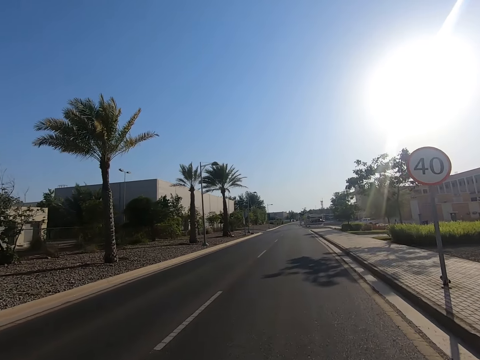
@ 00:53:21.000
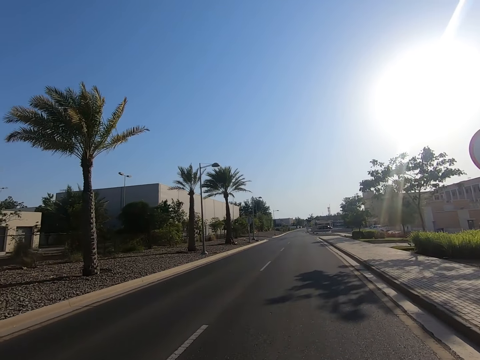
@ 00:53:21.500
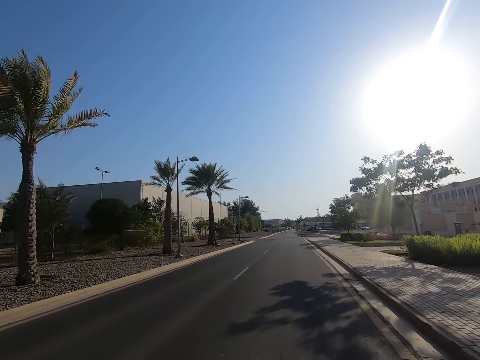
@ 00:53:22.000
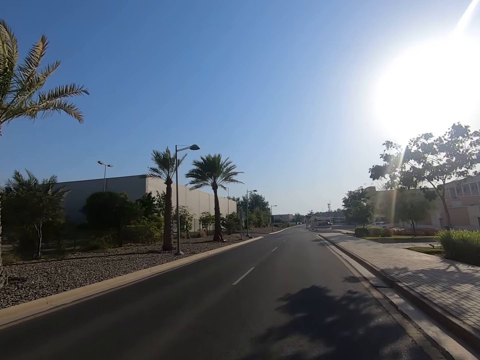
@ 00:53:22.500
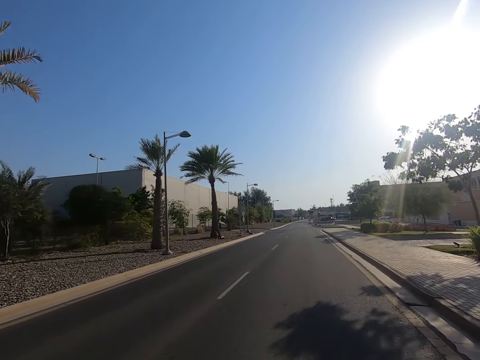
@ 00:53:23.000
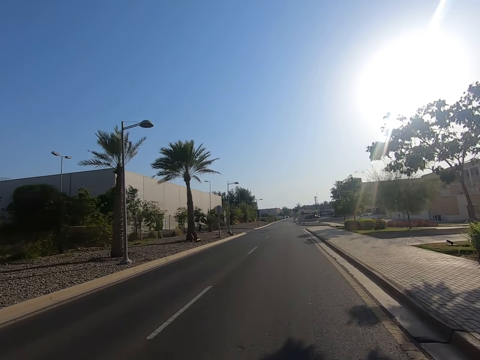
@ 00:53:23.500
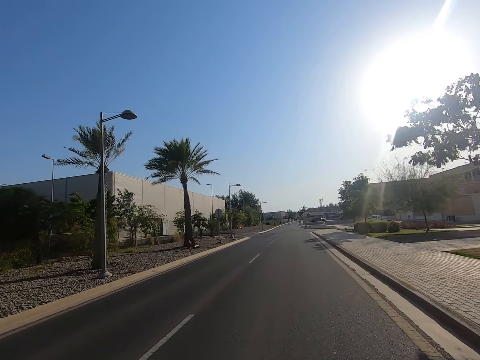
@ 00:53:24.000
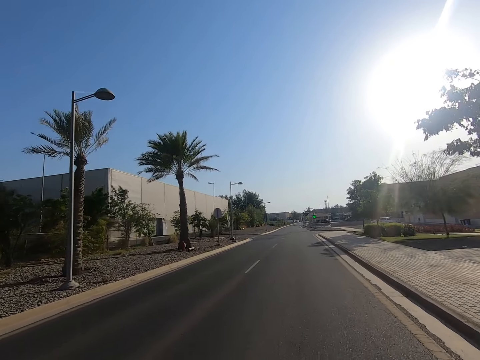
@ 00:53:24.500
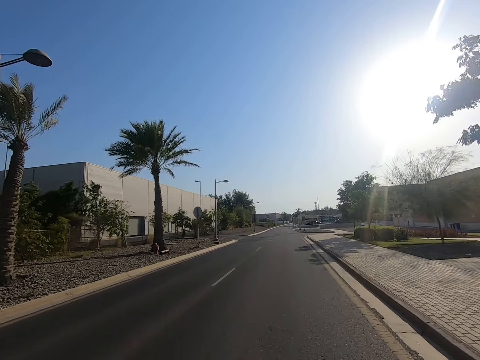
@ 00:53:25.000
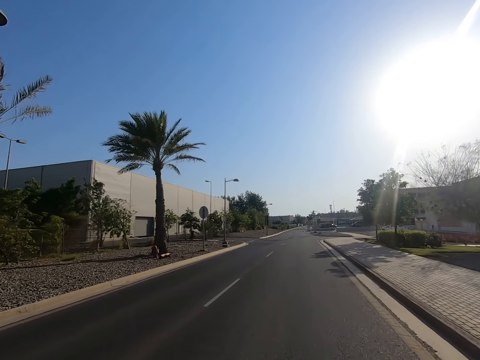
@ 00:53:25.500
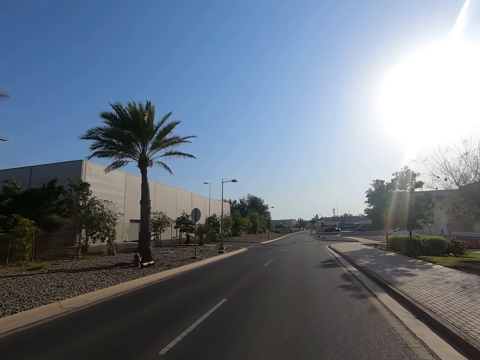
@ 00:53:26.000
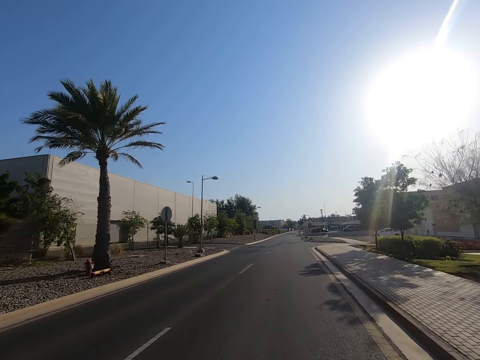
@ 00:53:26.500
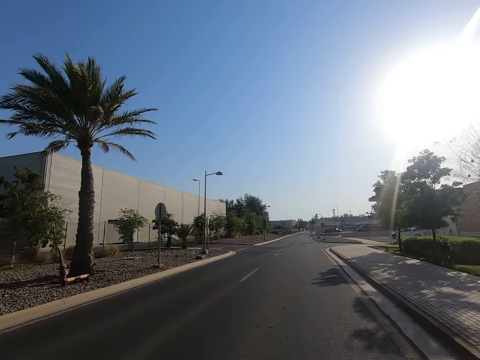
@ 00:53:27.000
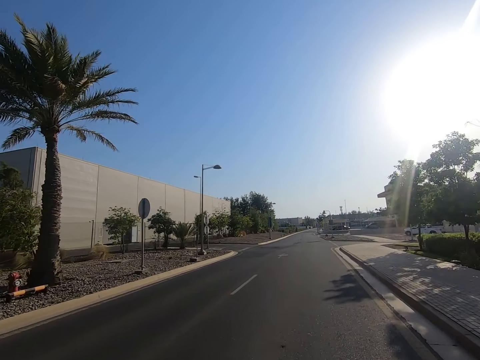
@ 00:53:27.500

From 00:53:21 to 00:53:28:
The camera wearer rides a bicycle on the road.

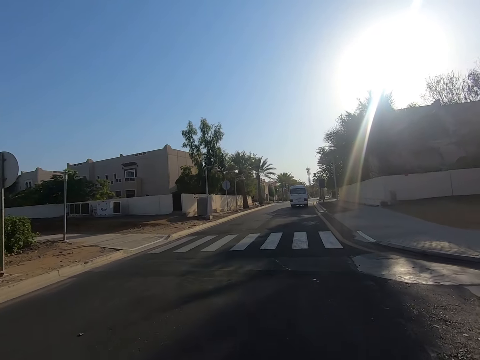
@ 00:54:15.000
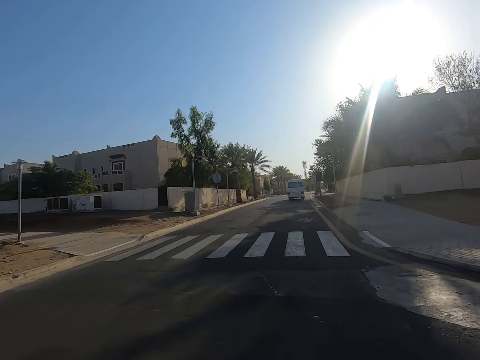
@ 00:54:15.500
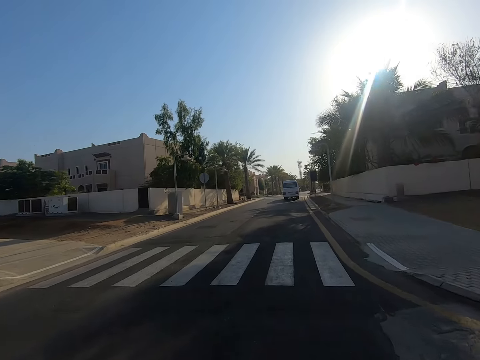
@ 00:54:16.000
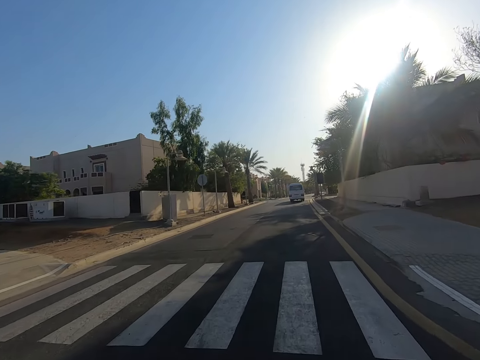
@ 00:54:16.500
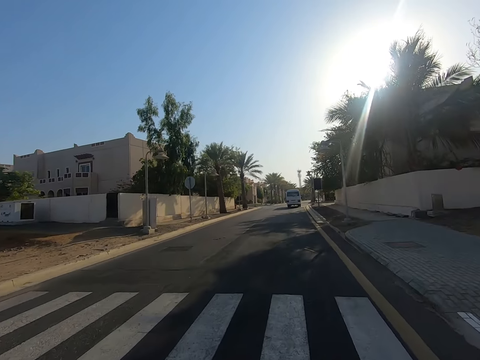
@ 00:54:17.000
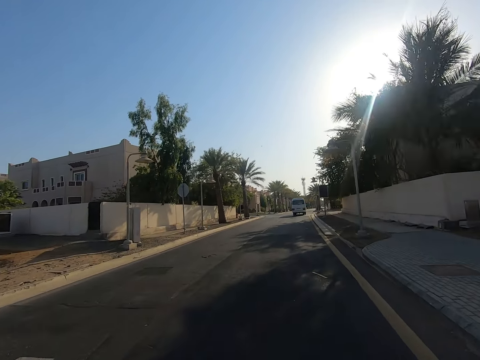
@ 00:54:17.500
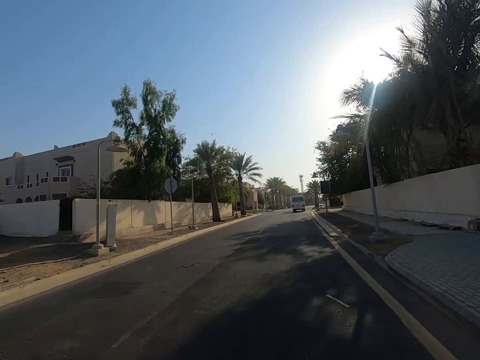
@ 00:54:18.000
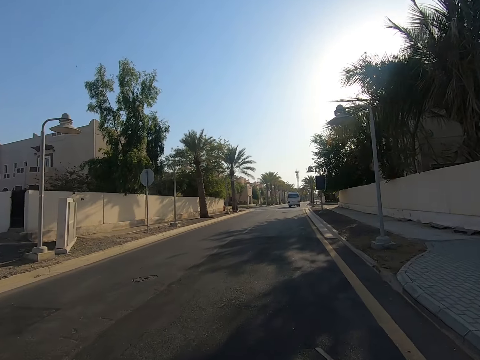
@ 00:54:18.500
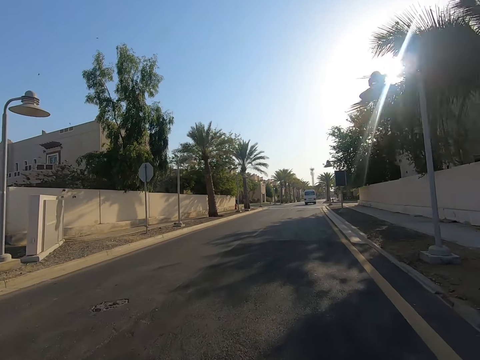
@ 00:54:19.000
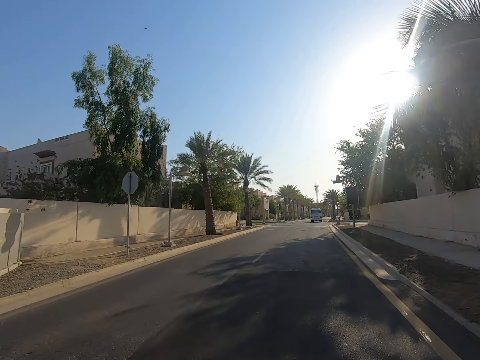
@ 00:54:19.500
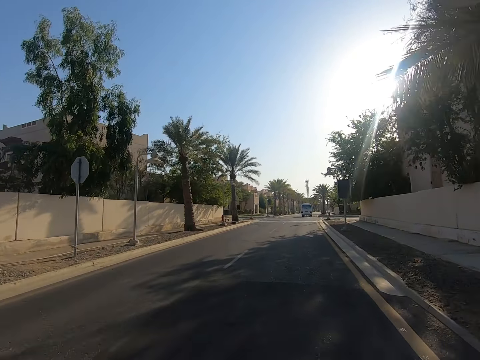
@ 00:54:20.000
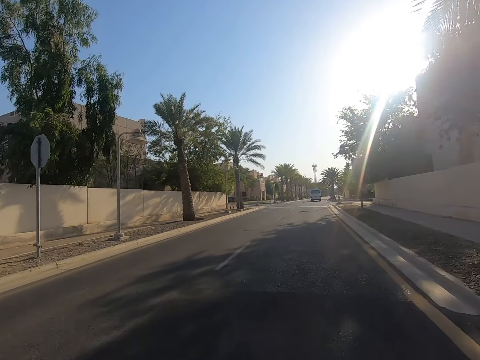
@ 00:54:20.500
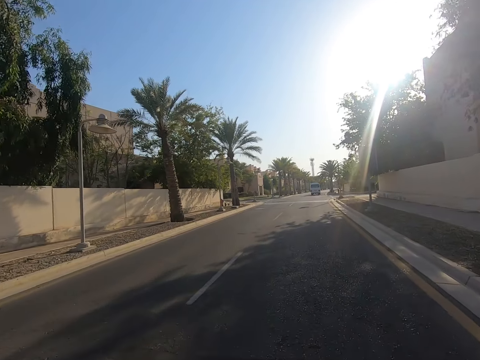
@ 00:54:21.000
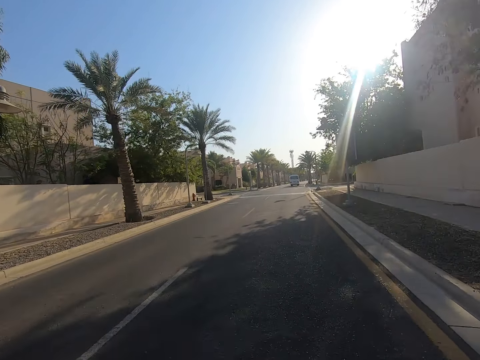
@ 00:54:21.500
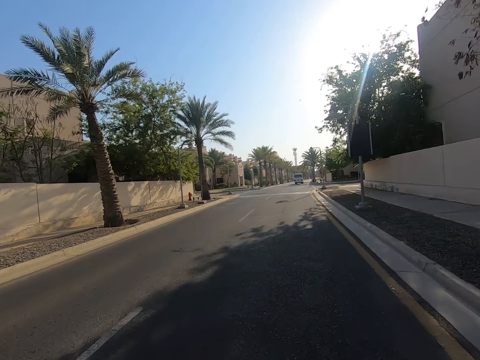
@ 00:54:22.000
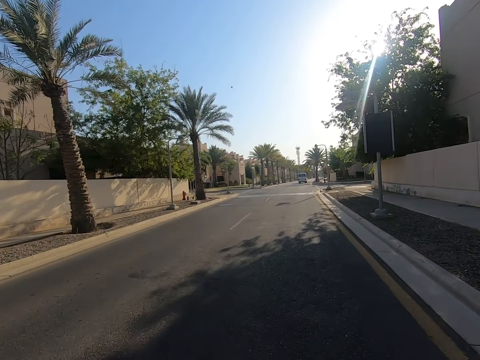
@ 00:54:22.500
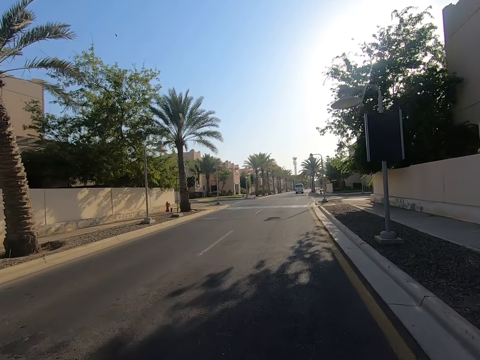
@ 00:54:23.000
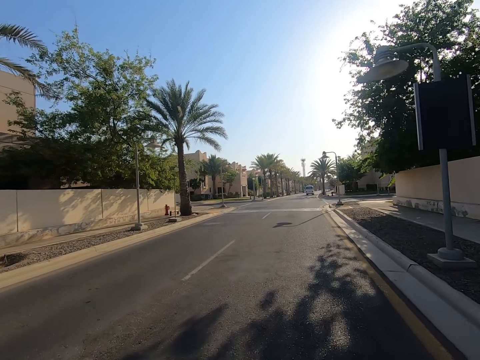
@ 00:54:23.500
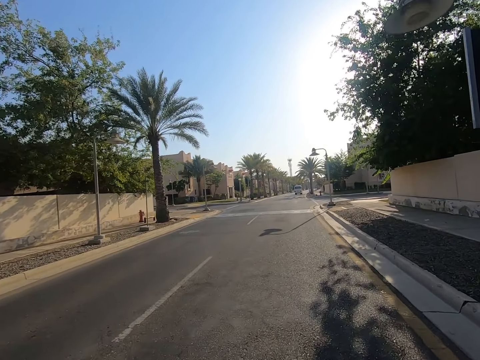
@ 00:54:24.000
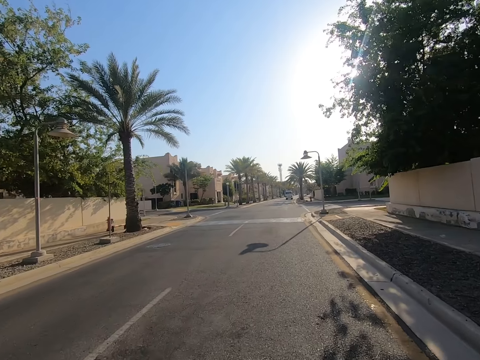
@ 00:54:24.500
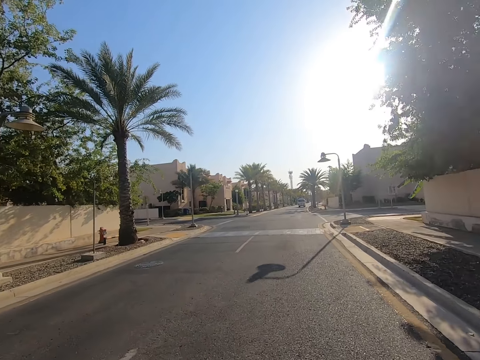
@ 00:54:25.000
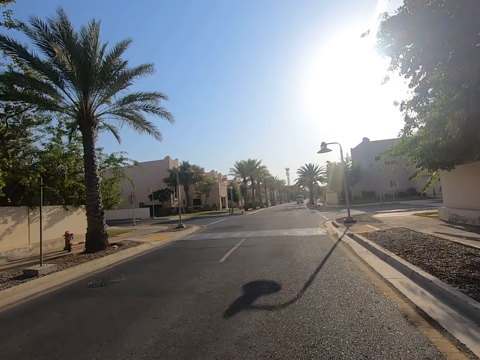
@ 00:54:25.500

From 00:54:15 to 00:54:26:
The camera wearer looks at the zebra crossing. They look at the palm trees on the road side.

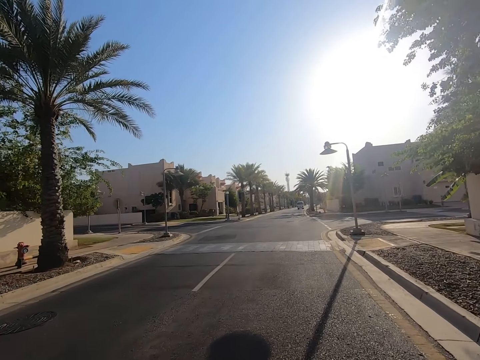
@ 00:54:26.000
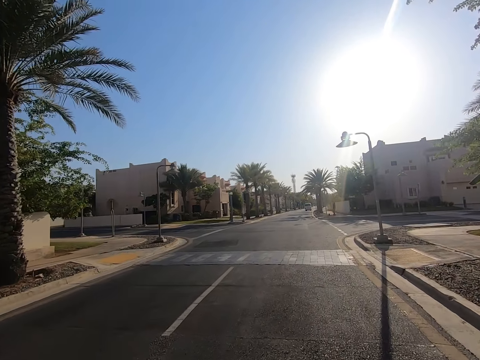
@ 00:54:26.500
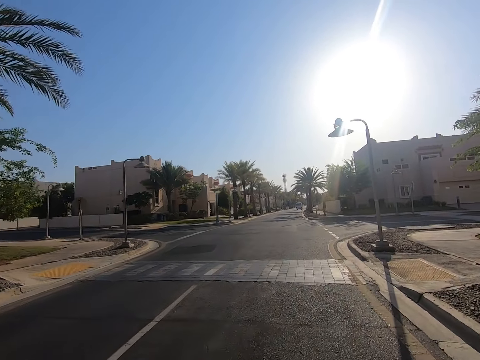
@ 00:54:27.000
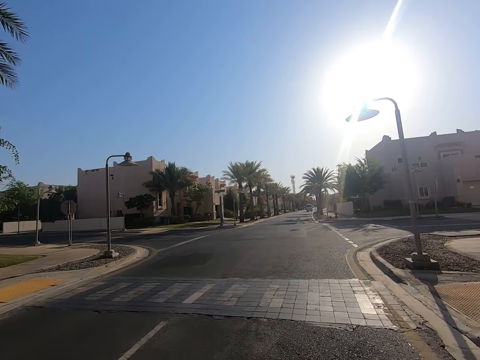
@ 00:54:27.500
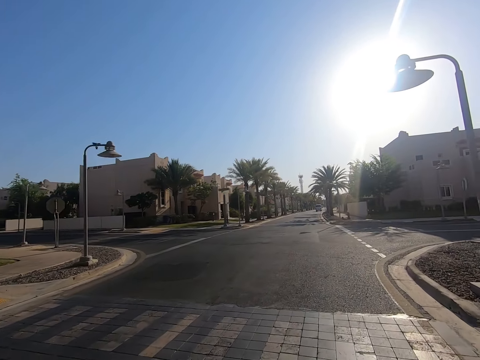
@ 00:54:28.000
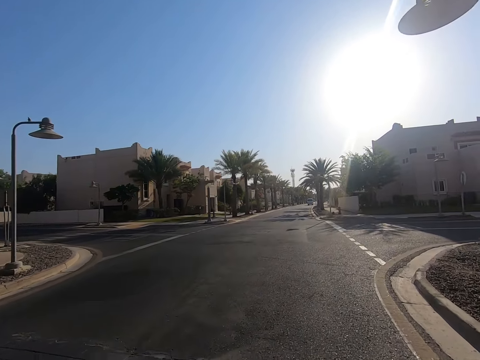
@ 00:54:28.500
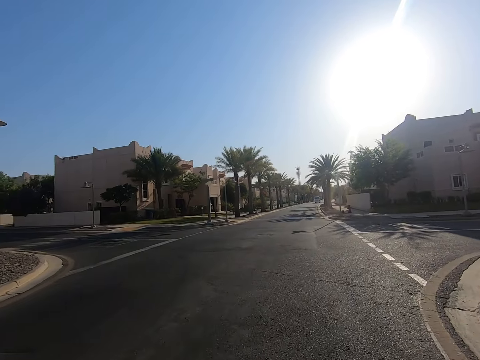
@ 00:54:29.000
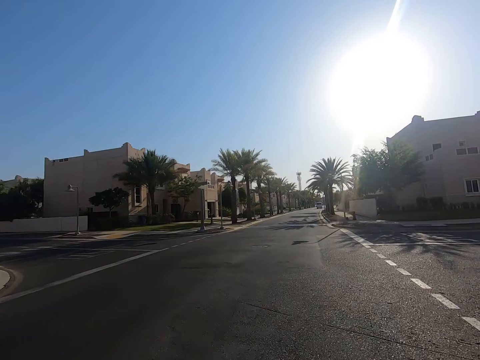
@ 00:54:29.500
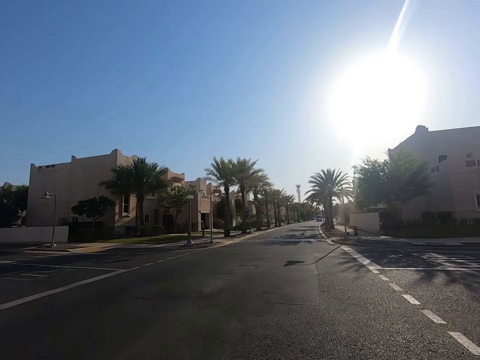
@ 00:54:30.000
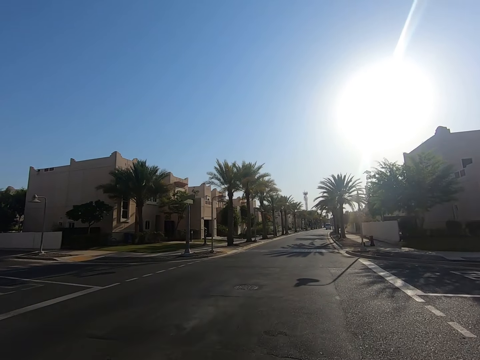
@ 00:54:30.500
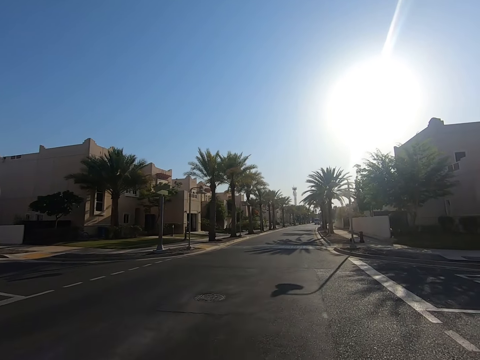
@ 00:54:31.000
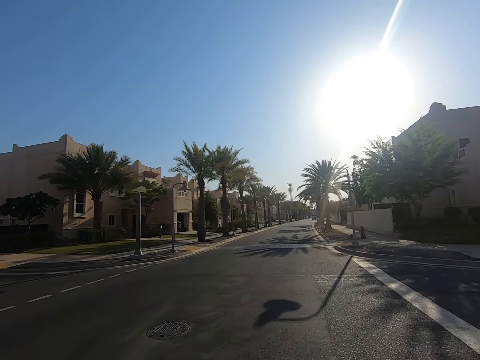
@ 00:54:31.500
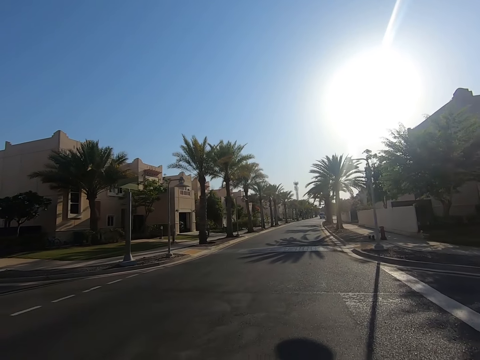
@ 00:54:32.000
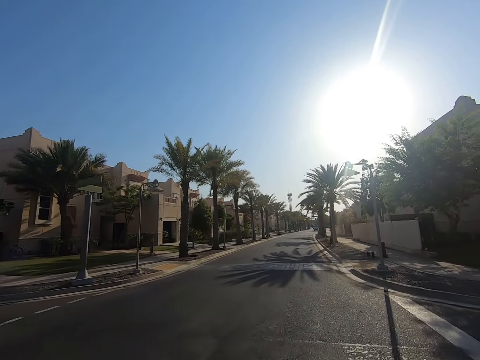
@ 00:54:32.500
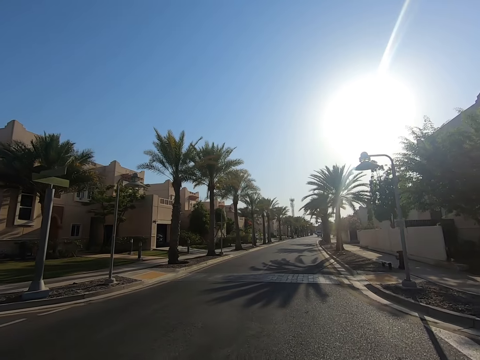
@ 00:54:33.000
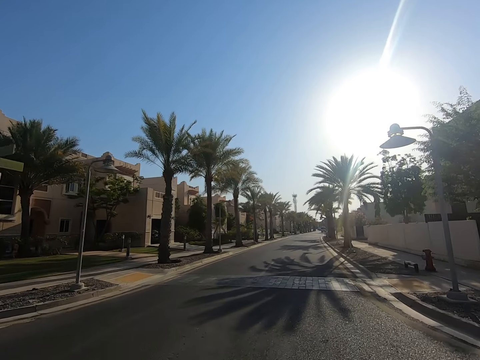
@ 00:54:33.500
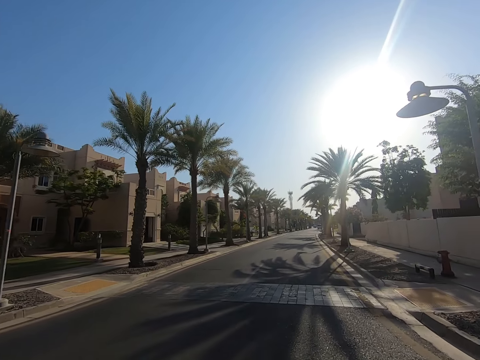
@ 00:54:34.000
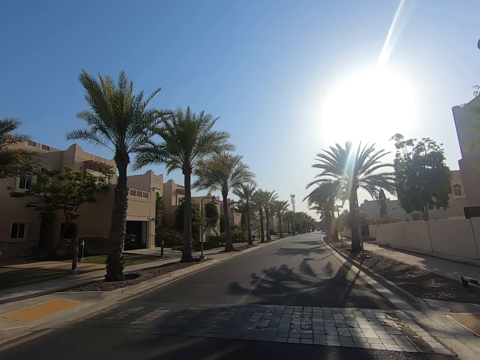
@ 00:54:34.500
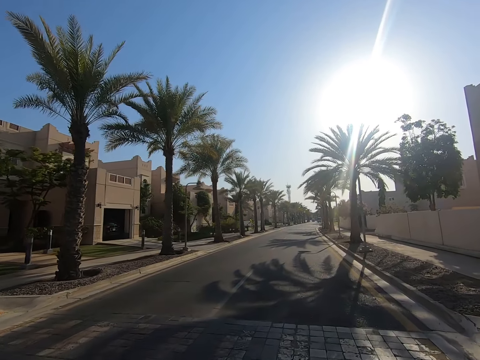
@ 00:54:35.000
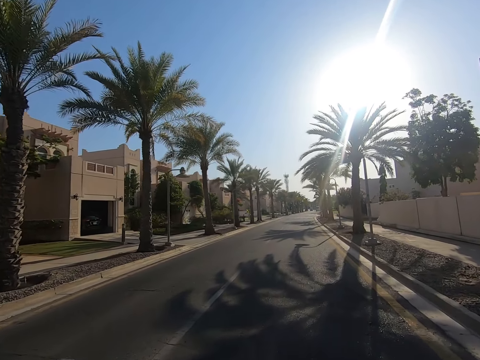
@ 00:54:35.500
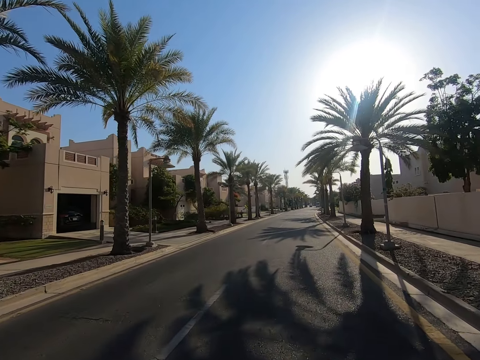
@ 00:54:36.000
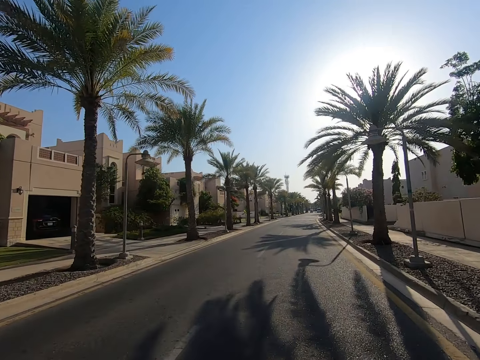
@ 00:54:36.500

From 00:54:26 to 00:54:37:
The camera wearer looks at the streetlights on the road side. They drive the vehicle on the road.
